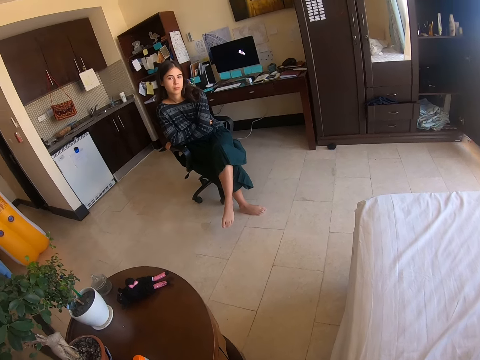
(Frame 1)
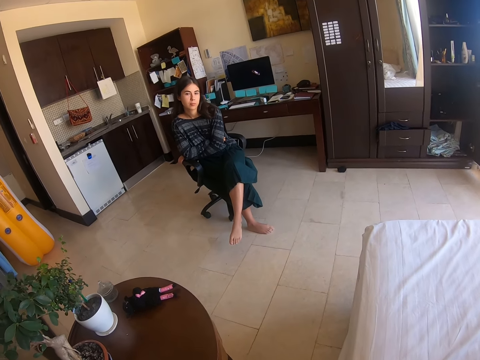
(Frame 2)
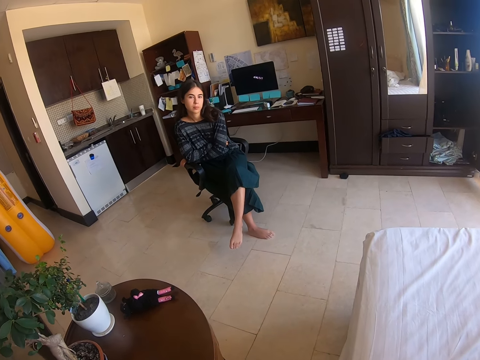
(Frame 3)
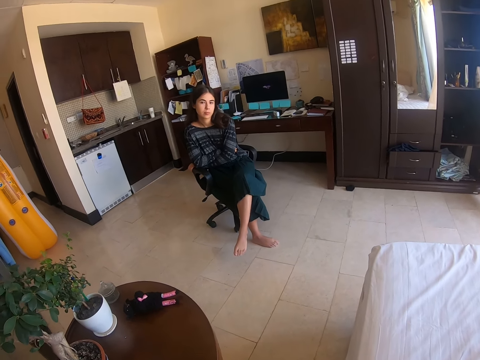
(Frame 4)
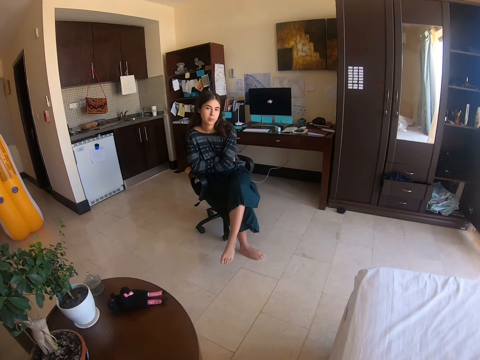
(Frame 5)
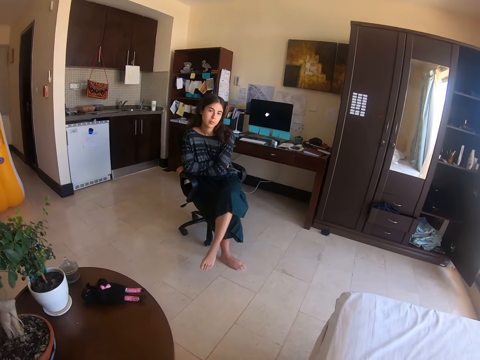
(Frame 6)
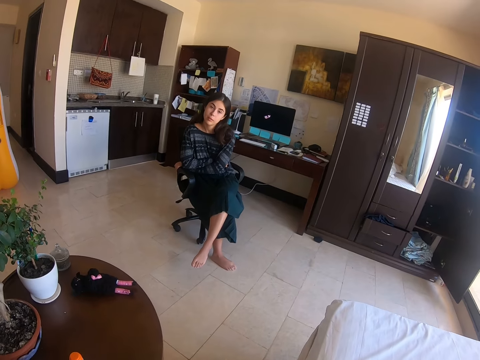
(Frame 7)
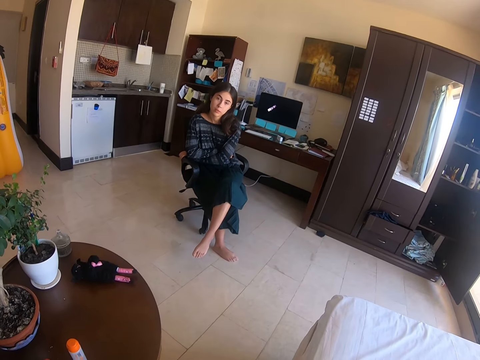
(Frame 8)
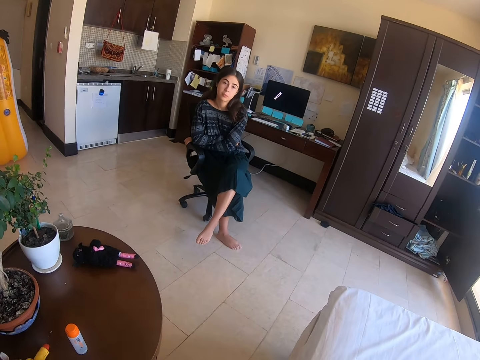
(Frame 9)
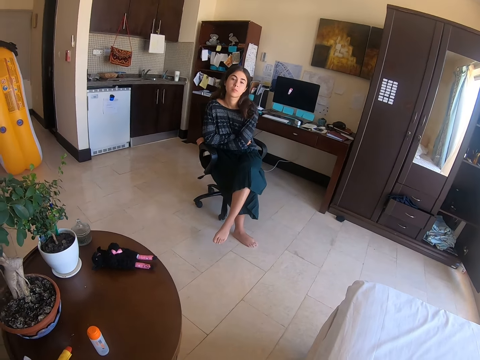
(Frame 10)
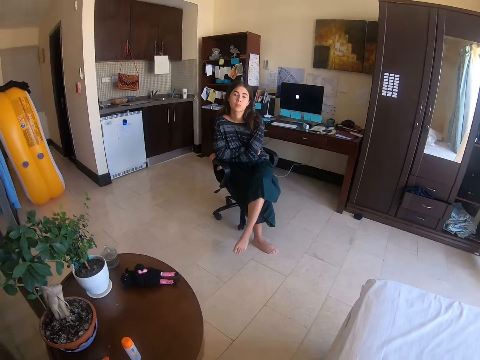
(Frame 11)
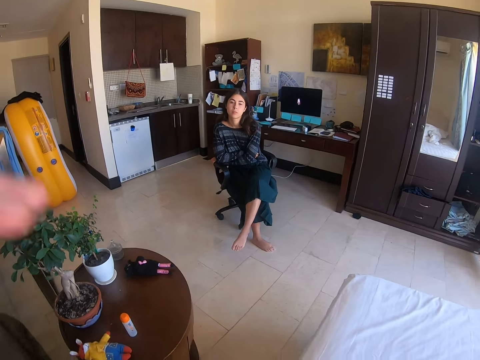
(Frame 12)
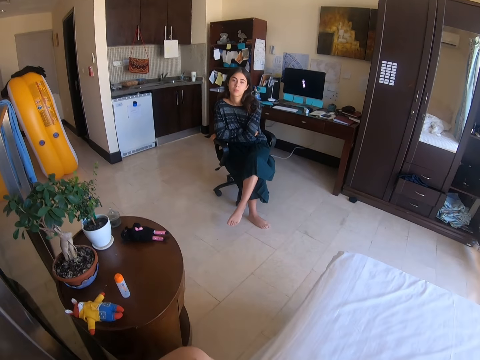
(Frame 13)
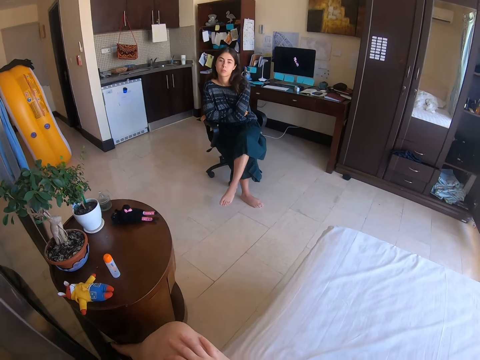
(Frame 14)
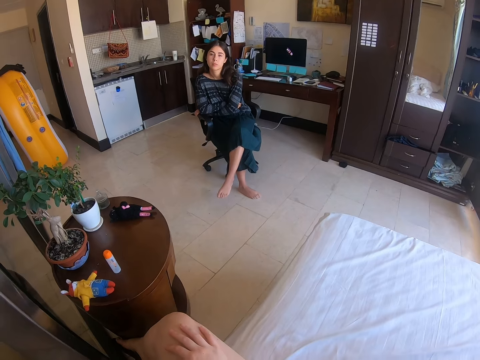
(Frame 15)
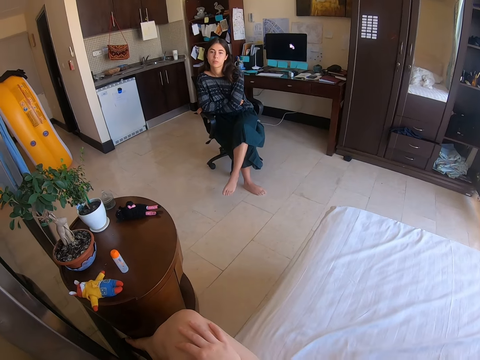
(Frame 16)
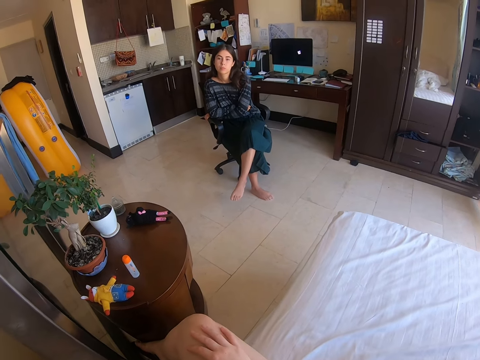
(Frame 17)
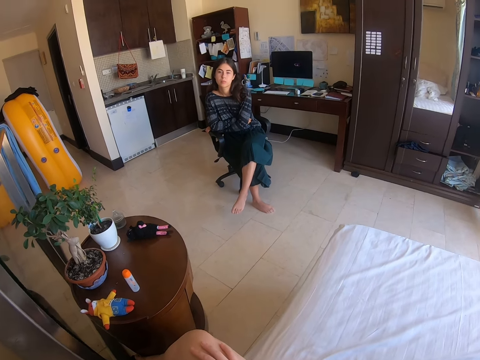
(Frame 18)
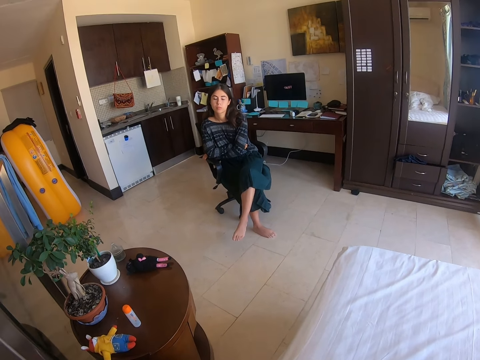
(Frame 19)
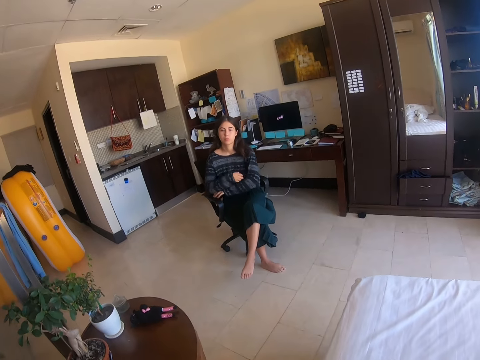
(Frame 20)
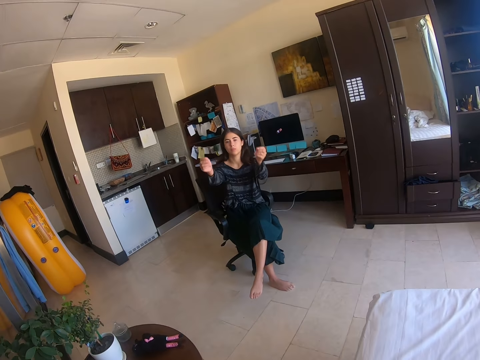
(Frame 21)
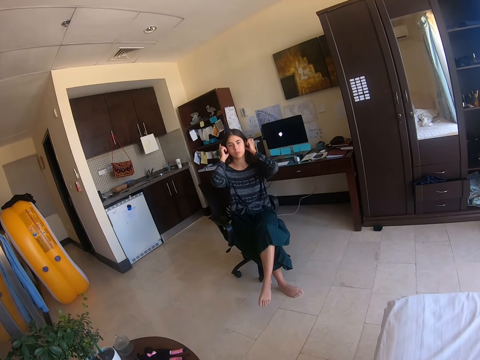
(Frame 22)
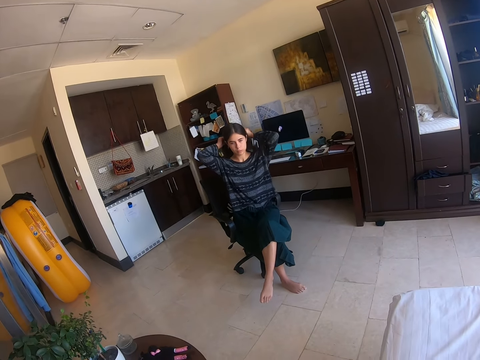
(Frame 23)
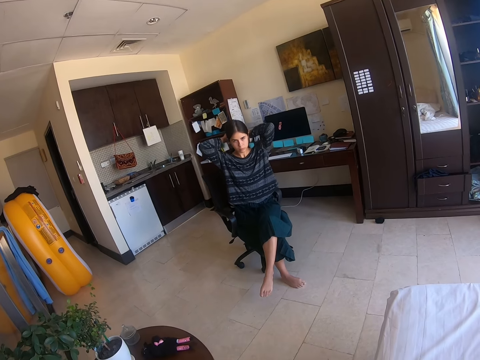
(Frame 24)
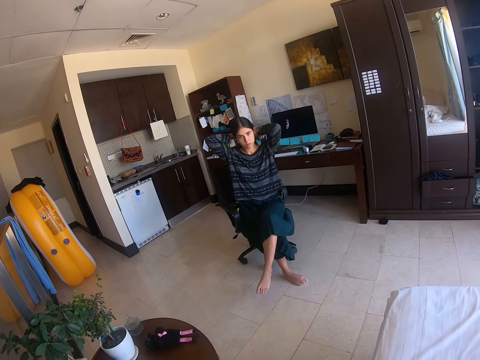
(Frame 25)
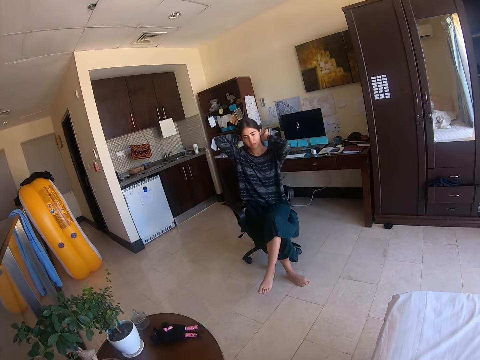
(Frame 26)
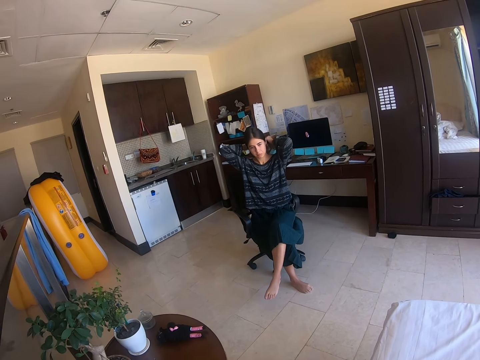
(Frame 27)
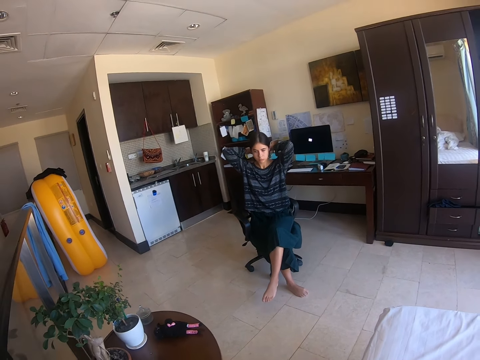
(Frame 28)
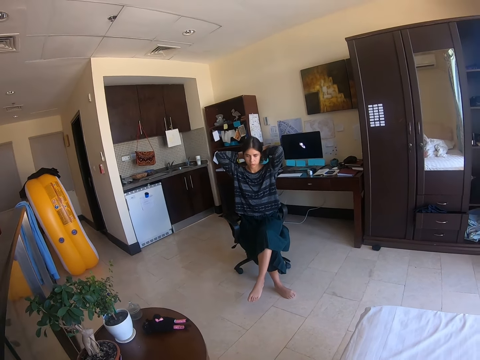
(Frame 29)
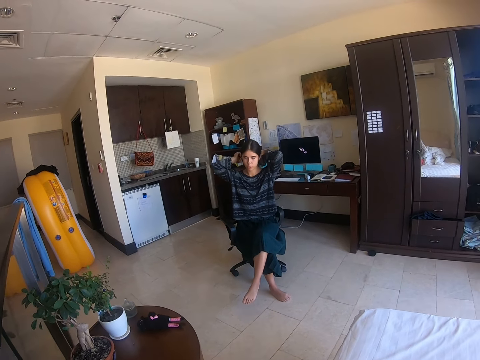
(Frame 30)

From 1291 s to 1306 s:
The camera wearer raises her left hand. She talks to a lady. The lady touches her hair.

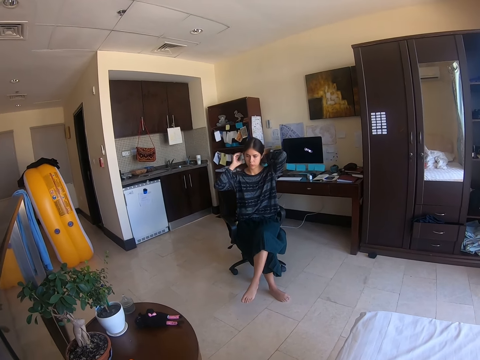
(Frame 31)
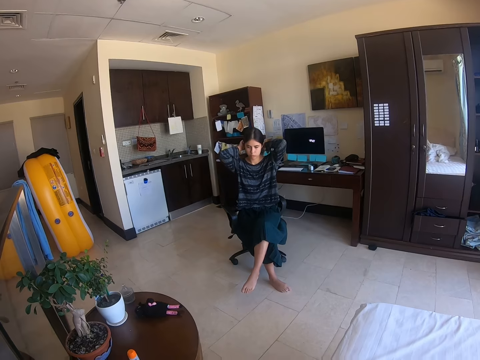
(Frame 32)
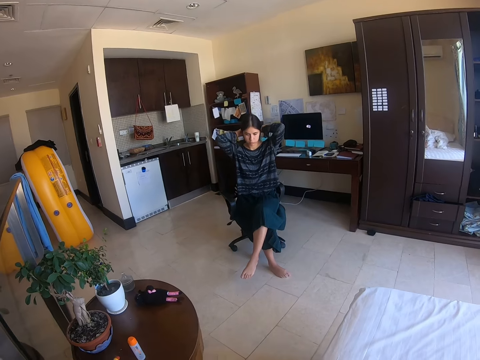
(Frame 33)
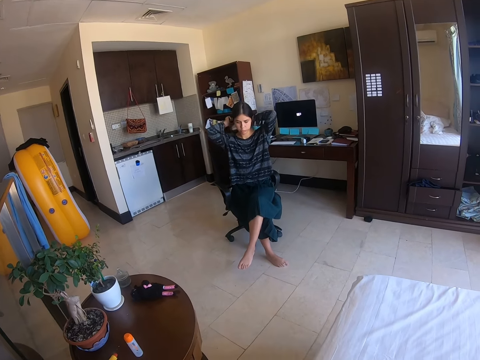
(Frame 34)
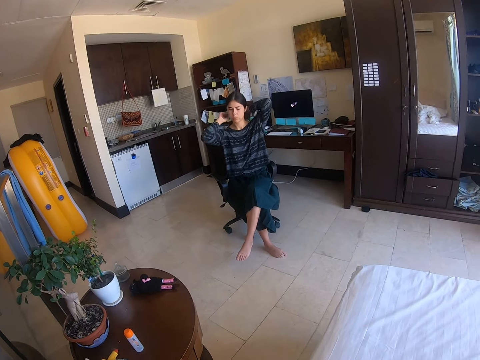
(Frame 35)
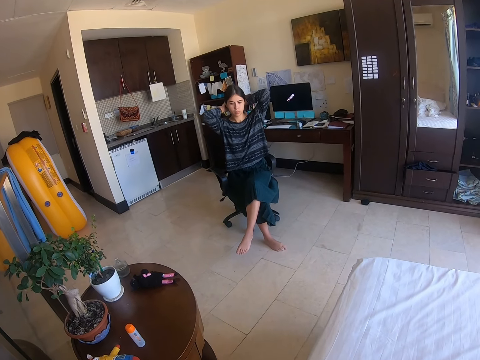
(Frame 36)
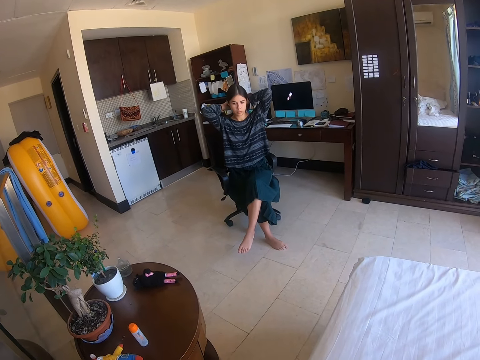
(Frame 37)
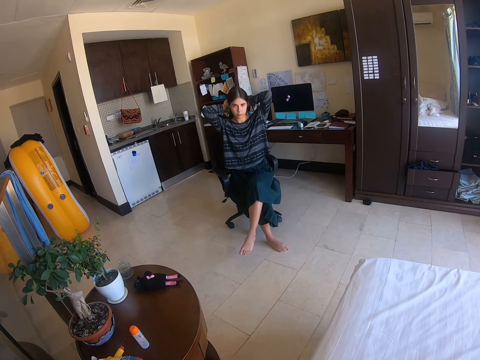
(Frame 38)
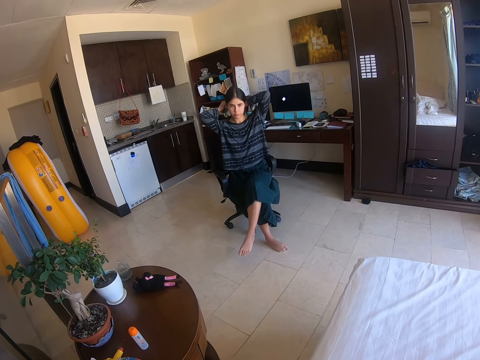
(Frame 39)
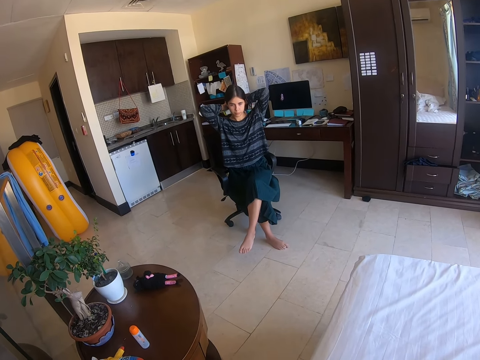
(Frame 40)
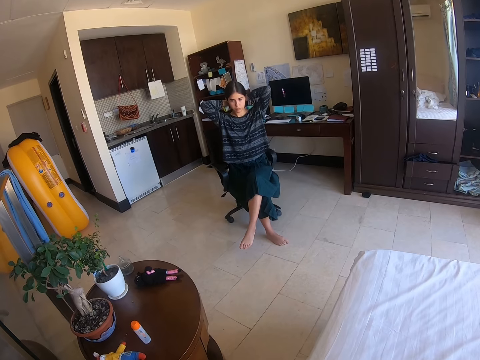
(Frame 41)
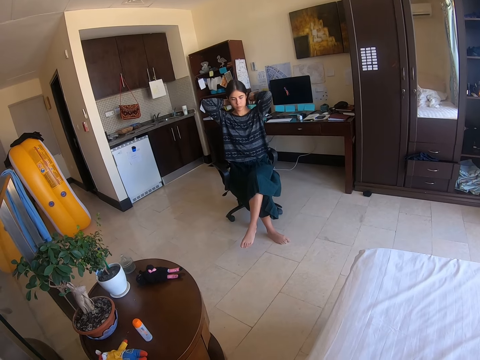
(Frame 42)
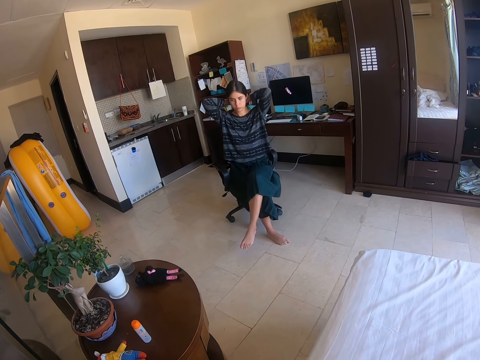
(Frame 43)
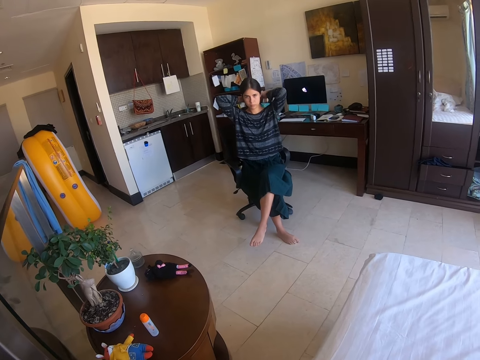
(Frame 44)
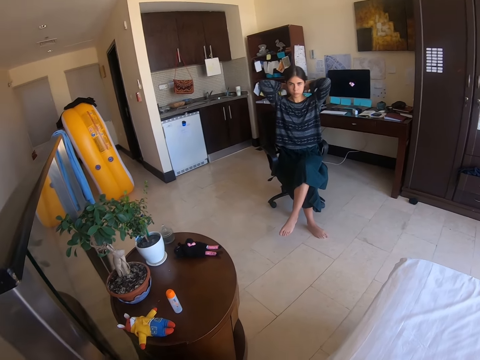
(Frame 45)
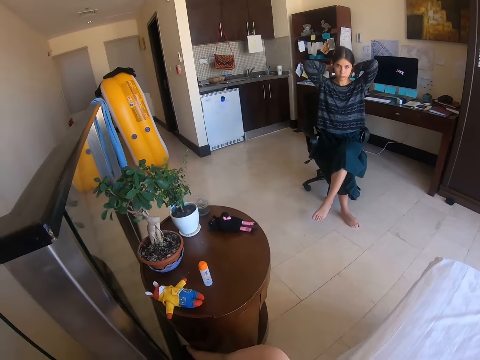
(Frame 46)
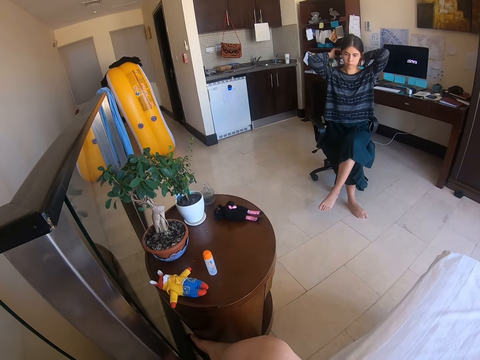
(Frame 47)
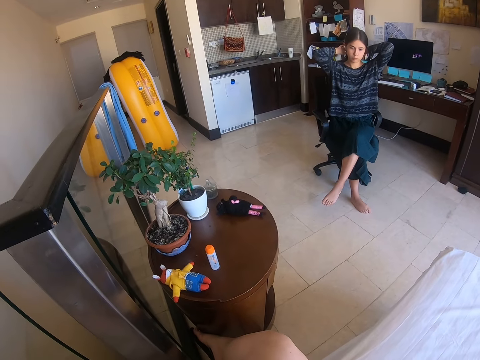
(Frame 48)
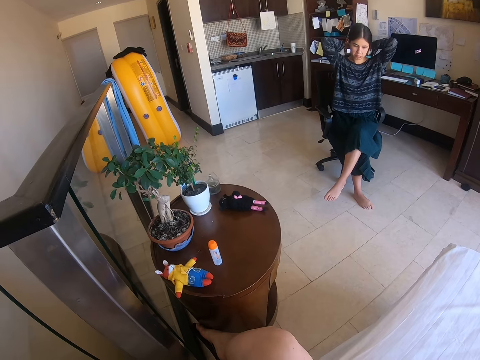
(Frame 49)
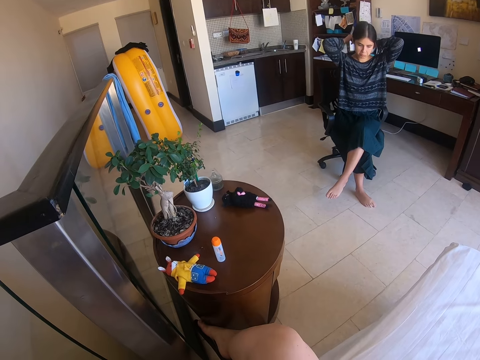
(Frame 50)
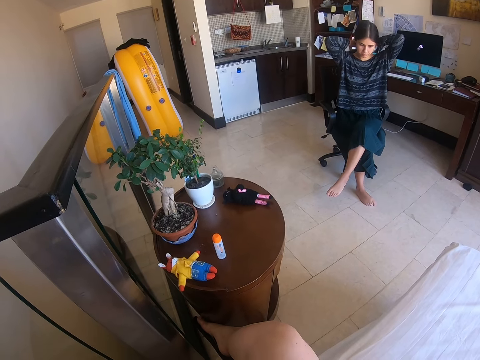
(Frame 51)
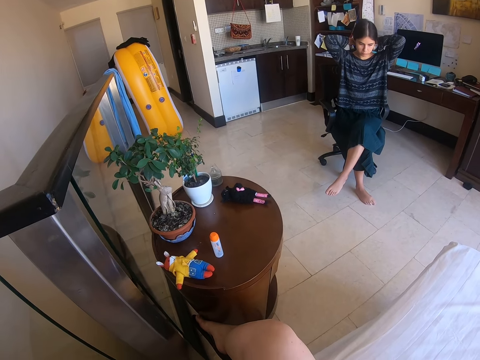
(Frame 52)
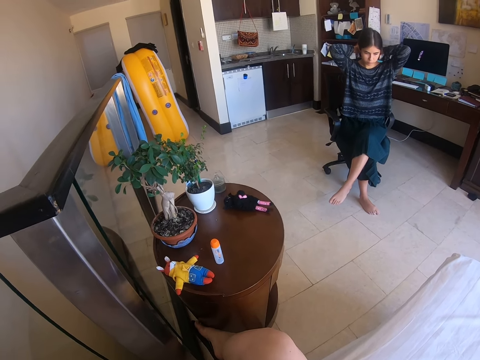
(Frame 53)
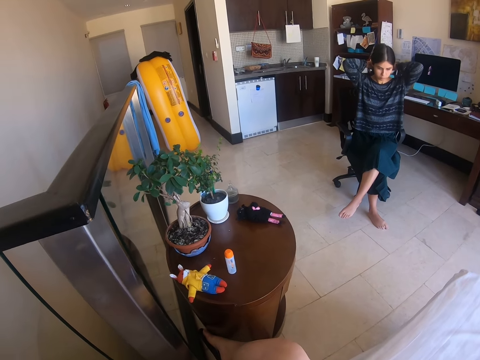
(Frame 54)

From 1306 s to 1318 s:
The camera wearer converses with a lady.
